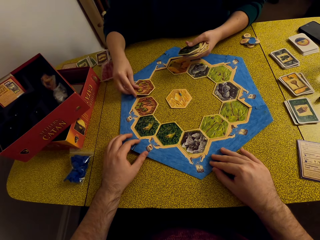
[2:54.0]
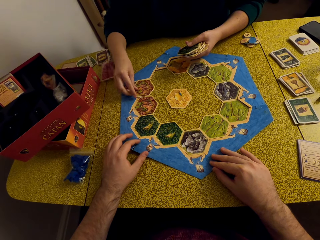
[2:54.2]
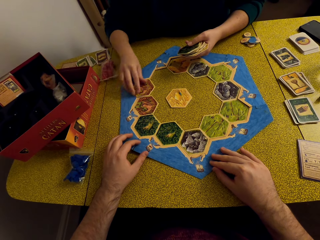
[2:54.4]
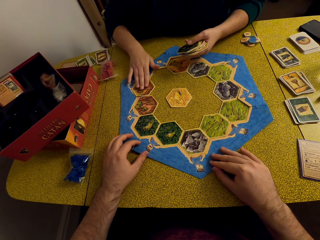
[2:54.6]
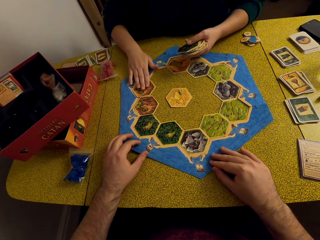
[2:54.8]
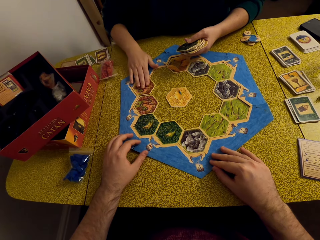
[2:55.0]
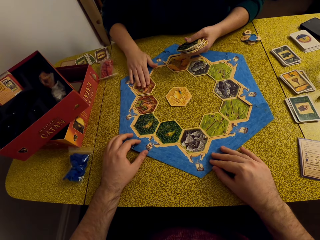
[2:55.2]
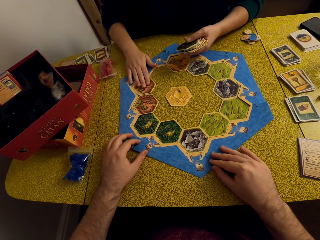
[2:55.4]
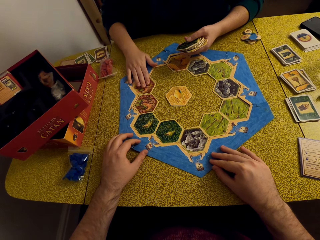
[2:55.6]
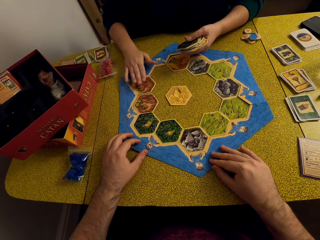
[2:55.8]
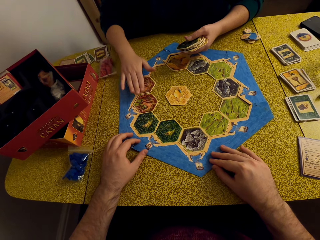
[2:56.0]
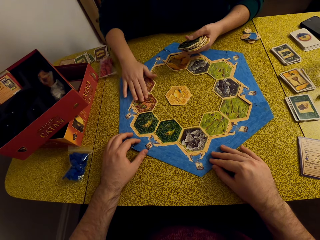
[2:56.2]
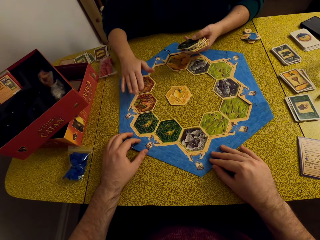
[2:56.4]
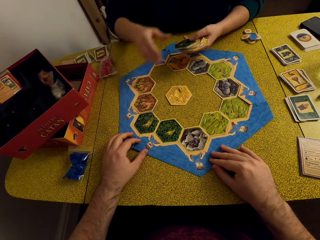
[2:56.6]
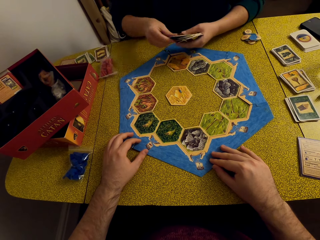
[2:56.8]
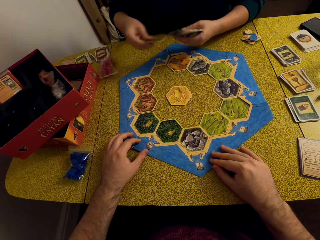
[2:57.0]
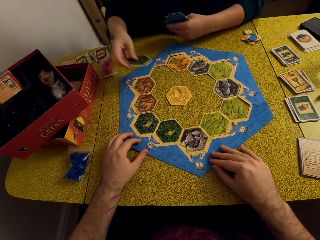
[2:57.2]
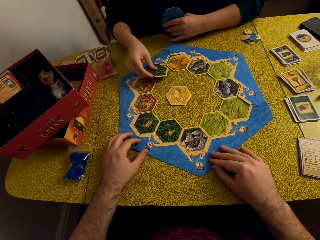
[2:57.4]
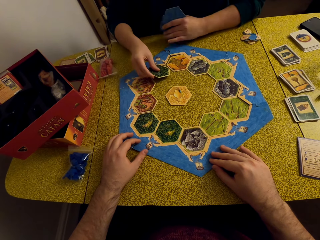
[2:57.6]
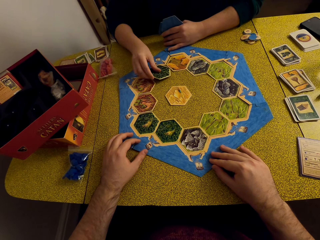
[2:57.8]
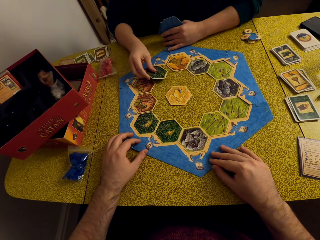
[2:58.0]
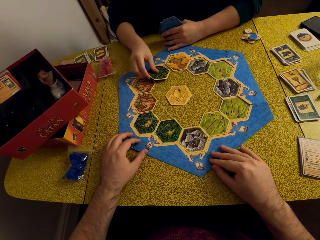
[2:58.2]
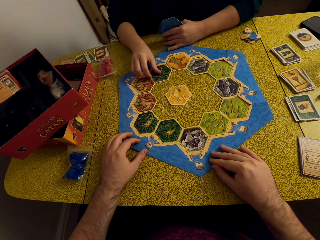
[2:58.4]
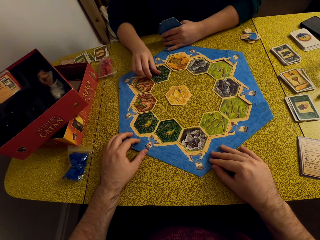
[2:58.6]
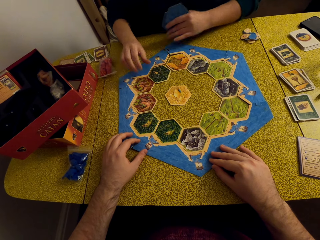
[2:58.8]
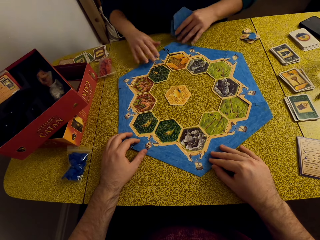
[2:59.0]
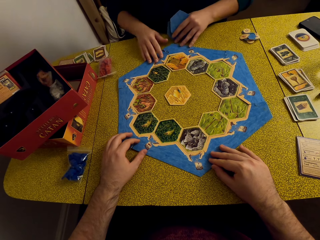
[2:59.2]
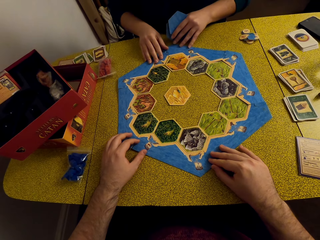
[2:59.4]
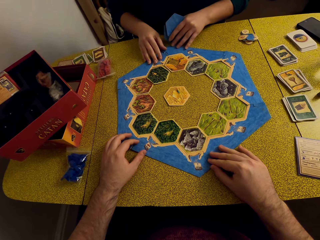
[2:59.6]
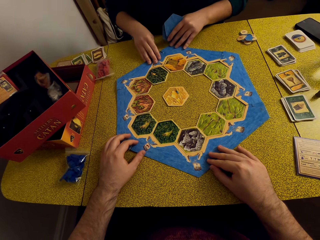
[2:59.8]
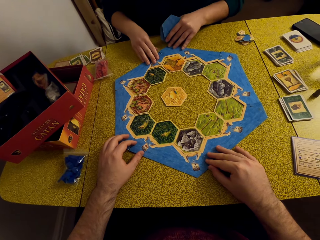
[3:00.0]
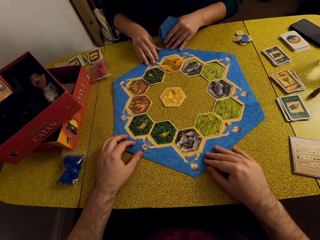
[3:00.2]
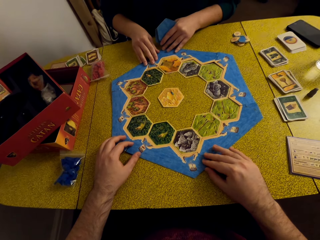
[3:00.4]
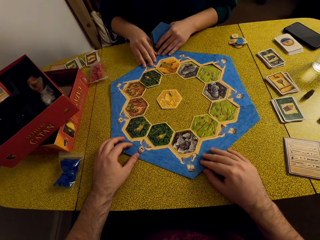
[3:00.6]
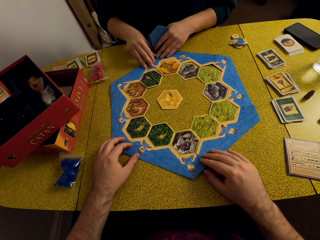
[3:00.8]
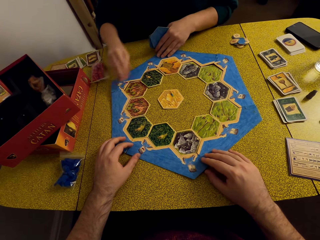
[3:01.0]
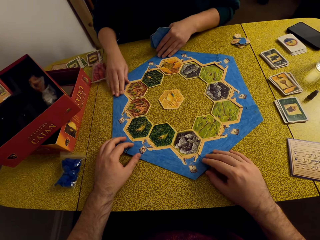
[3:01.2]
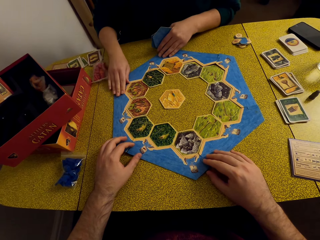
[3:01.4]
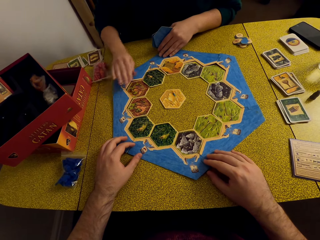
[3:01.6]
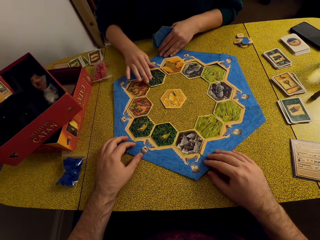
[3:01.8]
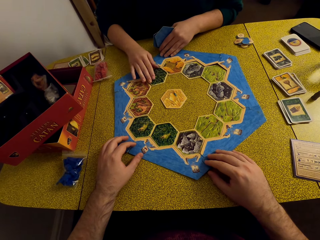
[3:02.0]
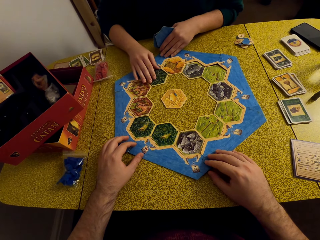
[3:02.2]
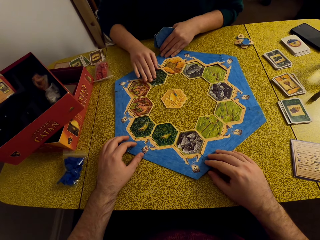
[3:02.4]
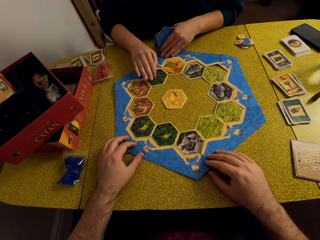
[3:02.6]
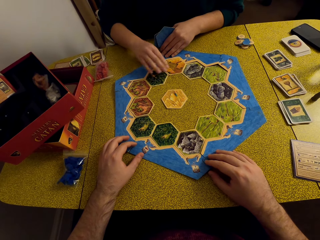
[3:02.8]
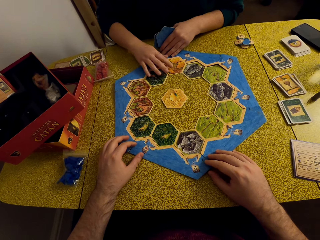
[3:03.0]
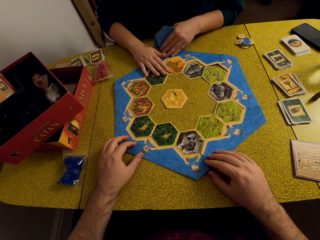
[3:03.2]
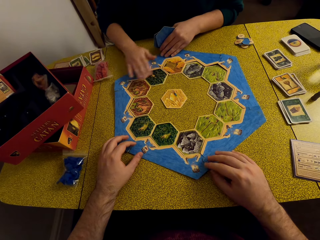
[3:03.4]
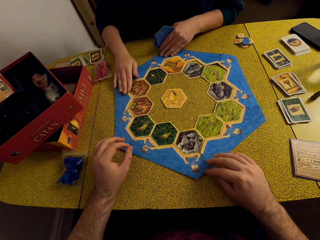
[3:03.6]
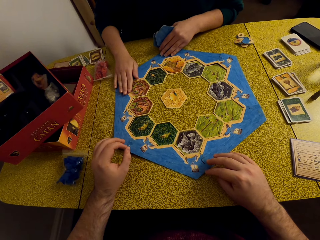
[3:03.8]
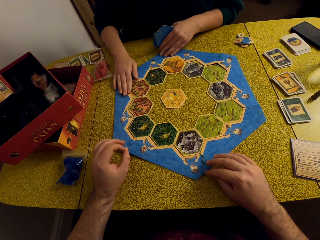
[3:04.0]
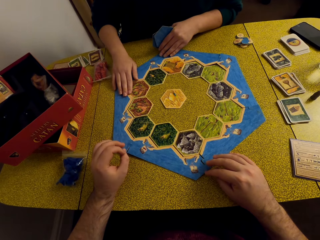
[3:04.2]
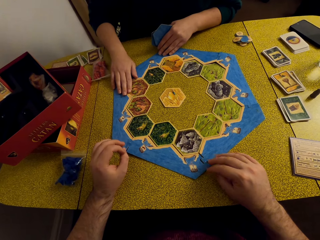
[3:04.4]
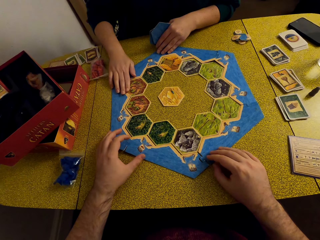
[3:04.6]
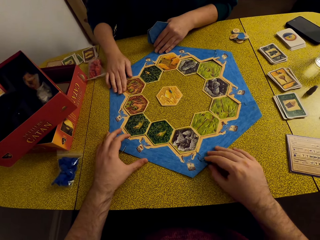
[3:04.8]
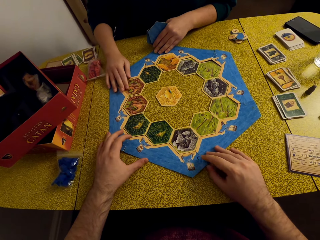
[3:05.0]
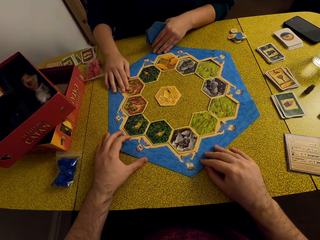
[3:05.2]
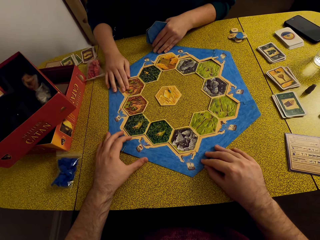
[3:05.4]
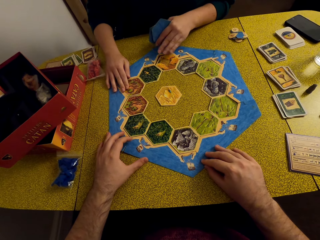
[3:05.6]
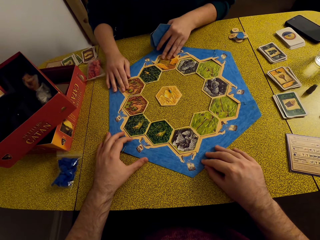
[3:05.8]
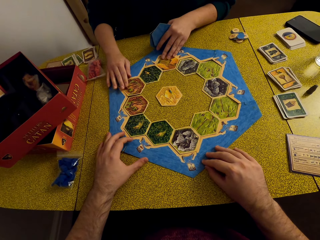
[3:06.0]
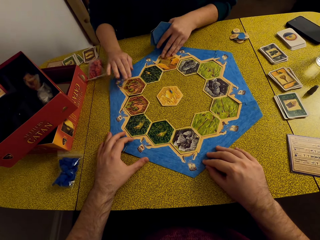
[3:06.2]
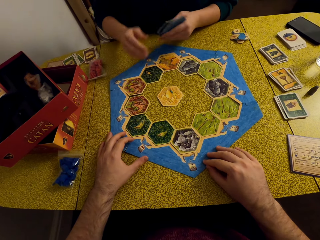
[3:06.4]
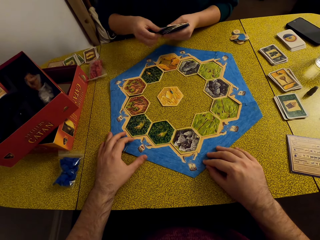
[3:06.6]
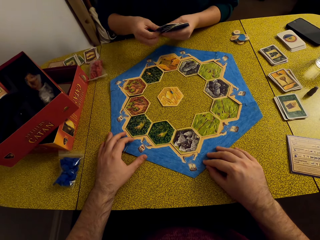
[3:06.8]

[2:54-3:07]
A woman presses on the board. The woman arranges the cards on the table. The woman presses on the board.

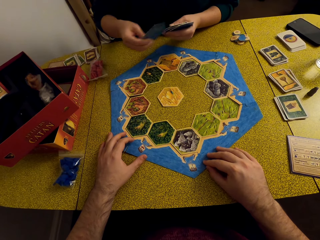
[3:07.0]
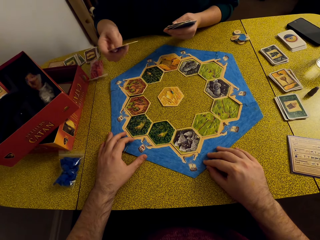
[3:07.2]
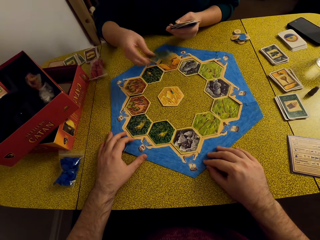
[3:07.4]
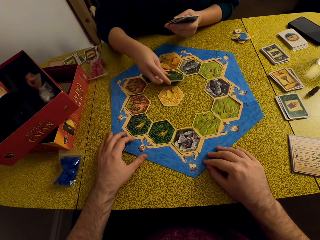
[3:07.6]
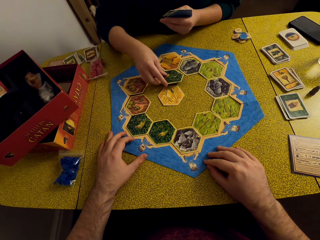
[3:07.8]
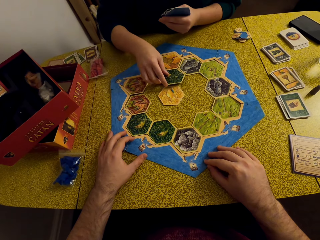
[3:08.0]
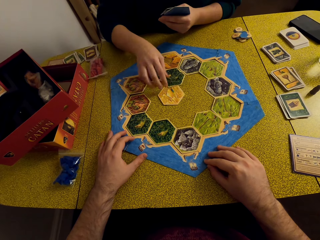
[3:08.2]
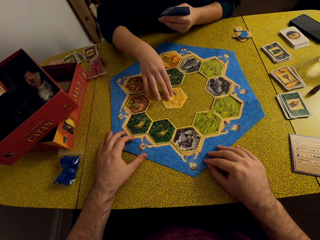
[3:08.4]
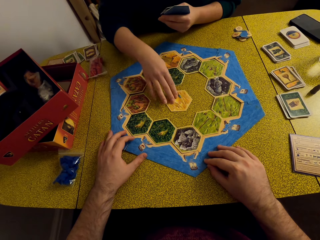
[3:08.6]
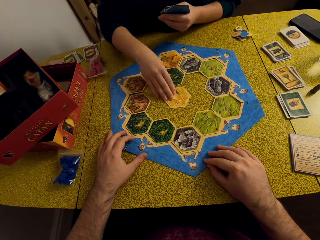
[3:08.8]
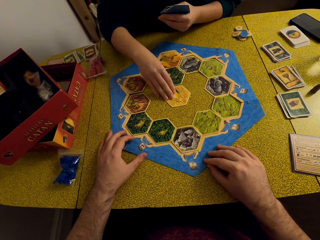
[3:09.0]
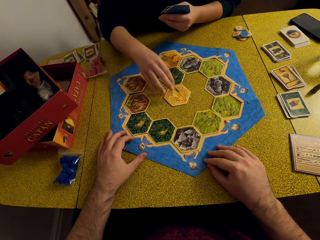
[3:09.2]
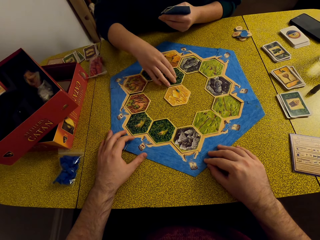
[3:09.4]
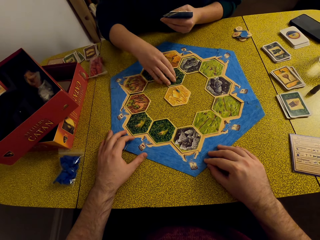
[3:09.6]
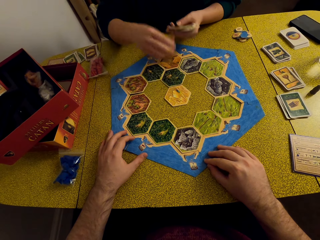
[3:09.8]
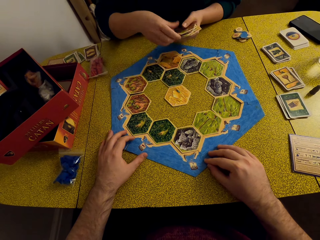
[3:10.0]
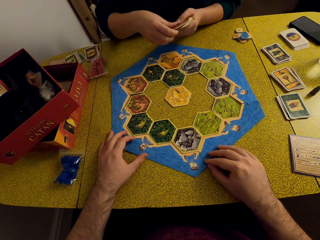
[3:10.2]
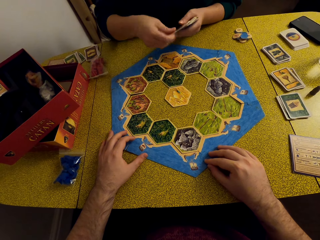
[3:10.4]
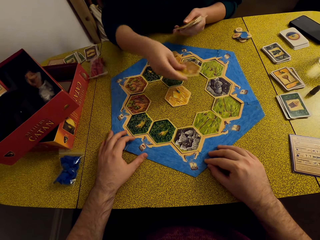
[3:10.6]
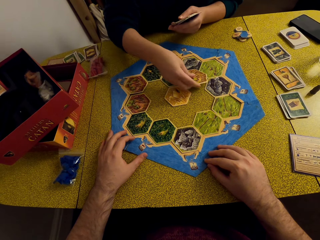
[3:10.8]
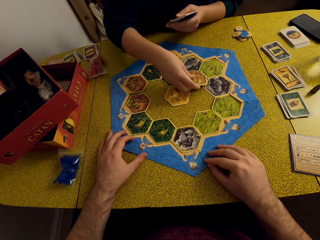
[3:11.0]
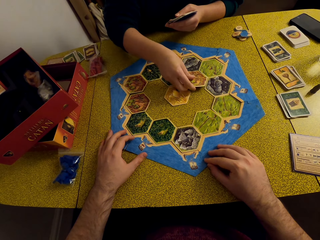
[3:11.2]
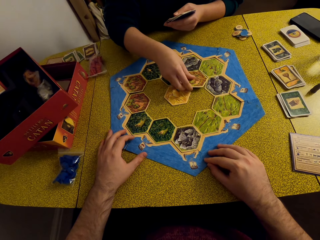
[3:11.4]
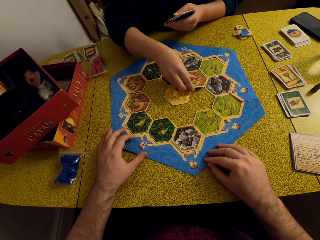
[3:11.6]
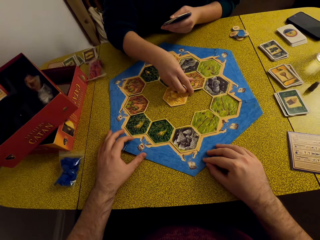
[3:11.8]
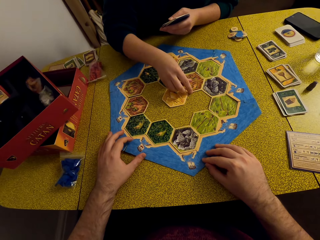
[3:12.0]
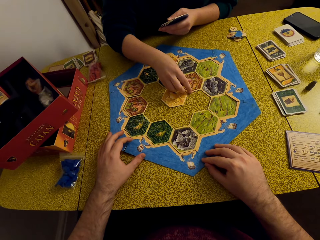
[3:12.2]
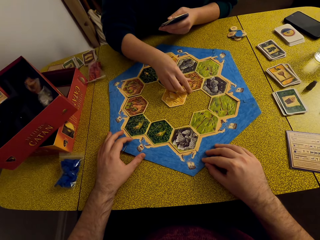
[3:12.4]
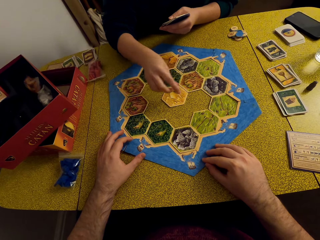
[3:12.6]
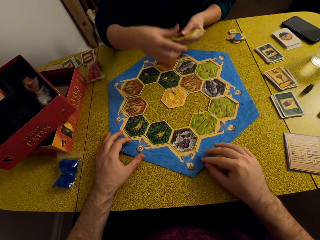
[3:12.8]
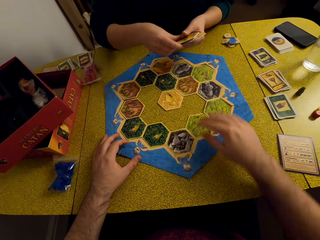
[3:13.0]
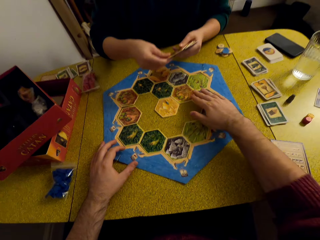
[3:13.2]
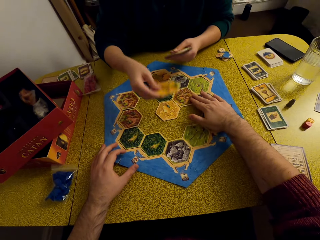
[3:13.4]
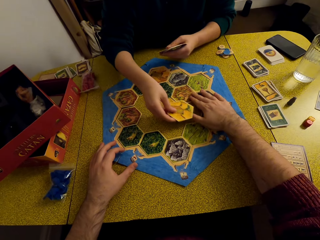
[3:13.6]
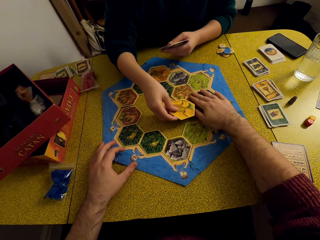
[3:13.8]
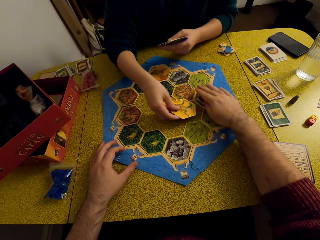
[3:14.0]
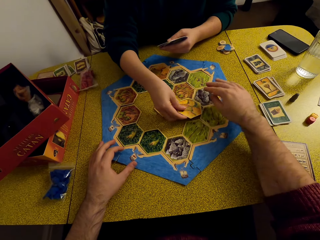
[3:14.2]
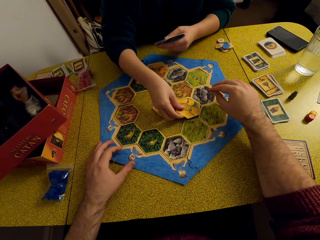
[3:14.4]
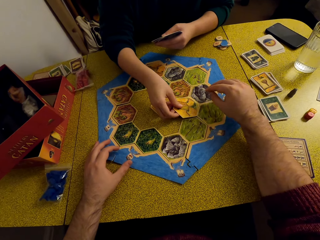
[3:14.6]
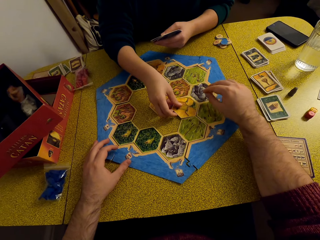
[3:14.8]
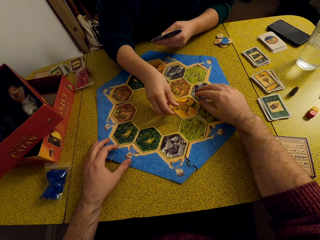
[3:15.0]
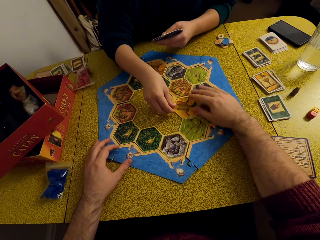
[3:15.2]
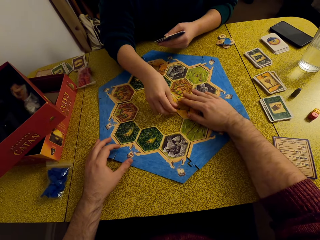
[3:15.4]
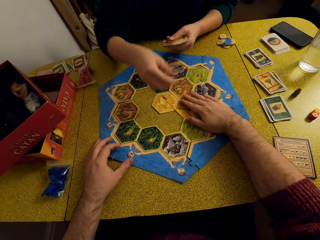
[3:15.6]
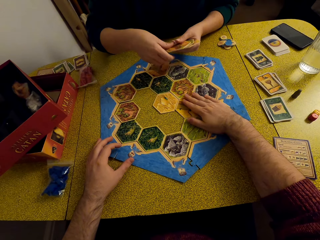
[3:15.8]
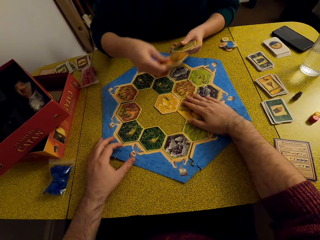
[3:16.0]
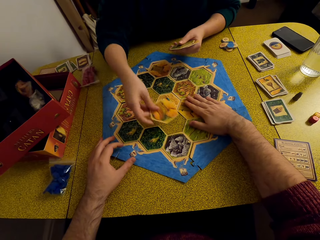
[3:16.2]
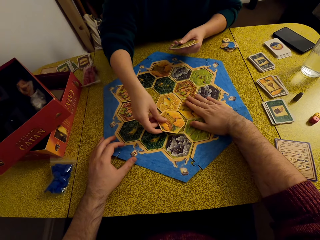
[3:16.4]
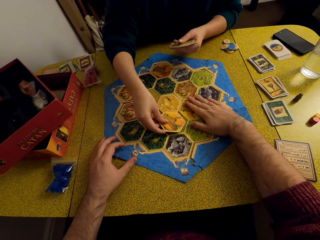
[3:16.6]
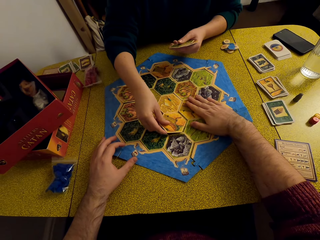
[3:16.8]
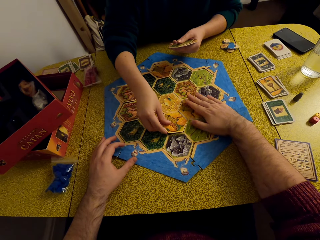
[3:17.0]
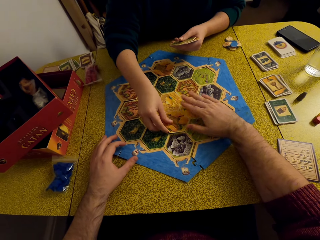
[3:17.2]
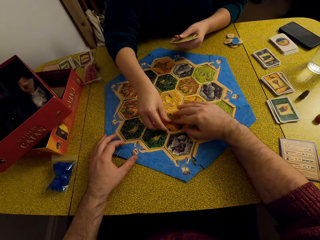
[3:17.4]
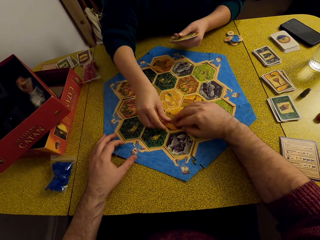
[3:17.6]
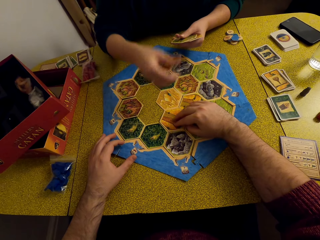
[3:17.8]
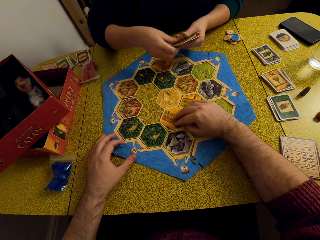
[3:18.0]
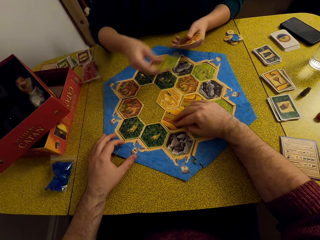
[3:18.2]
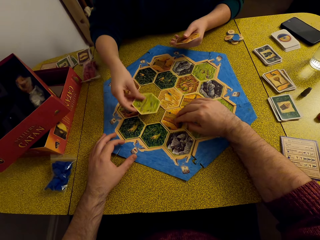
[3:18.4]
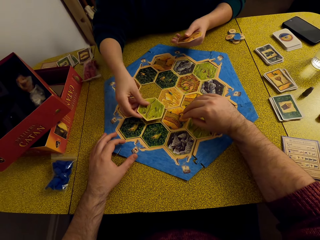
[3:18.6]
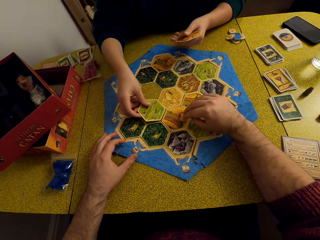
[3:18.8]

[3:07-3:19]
A woman arranges the cards on the table. The camera wearer presses on the cards. The woman arranges the cards on the table.
